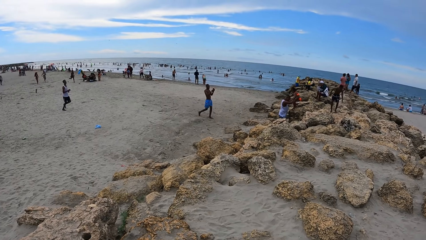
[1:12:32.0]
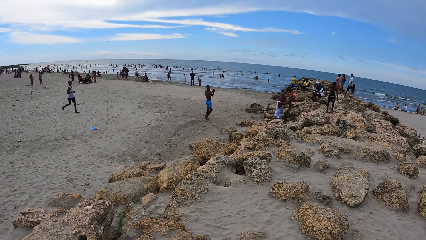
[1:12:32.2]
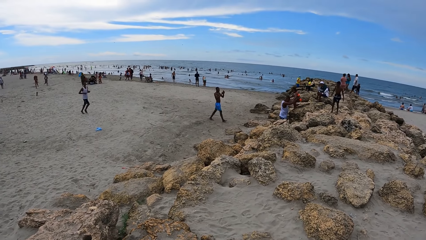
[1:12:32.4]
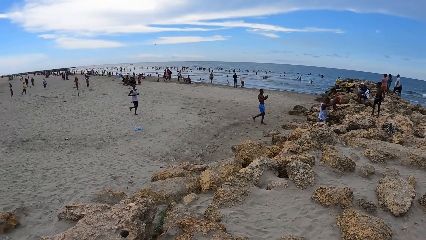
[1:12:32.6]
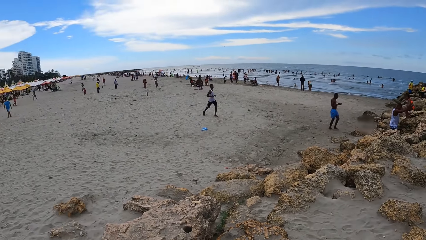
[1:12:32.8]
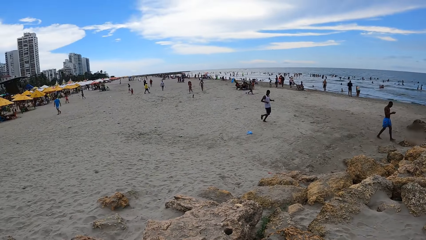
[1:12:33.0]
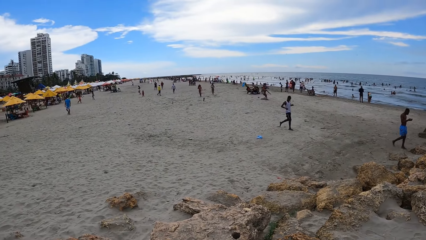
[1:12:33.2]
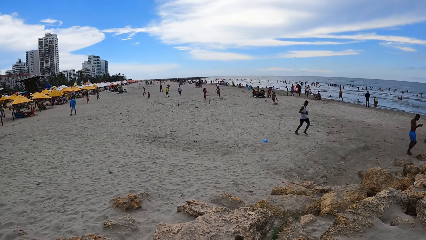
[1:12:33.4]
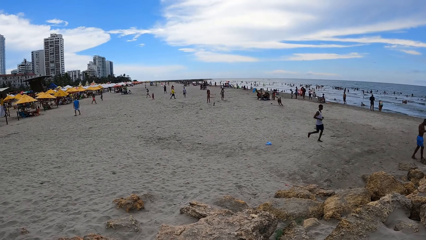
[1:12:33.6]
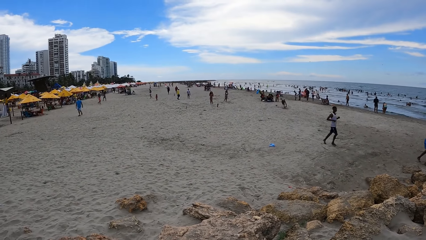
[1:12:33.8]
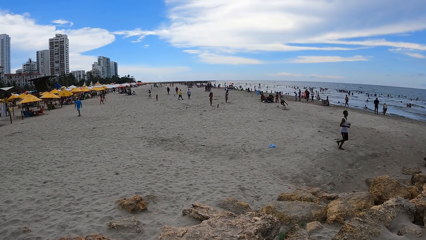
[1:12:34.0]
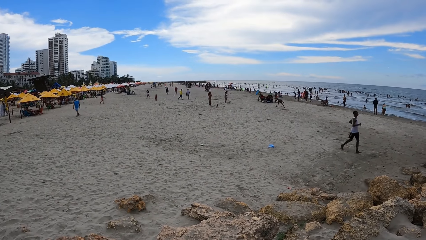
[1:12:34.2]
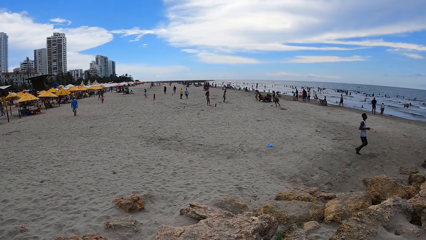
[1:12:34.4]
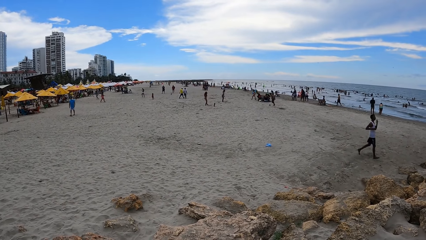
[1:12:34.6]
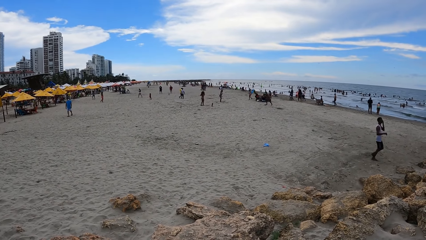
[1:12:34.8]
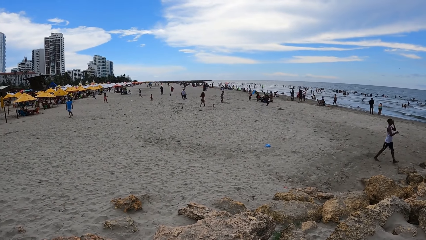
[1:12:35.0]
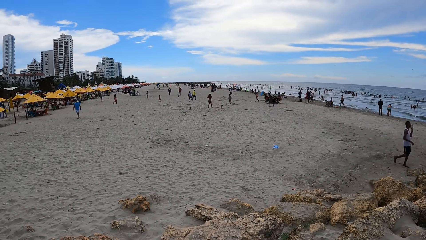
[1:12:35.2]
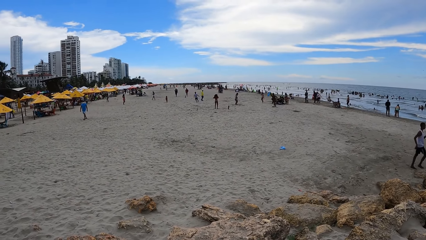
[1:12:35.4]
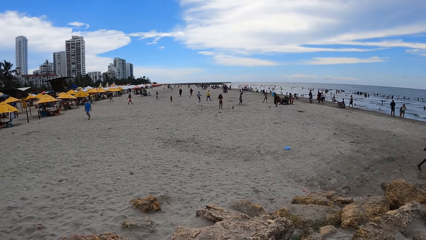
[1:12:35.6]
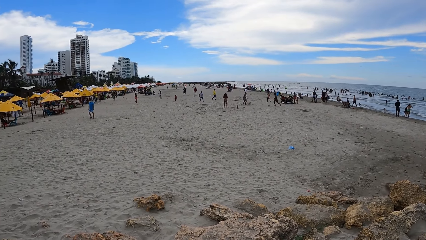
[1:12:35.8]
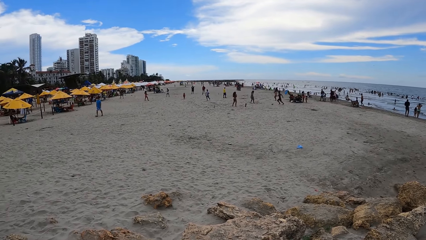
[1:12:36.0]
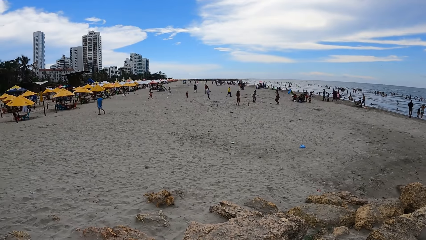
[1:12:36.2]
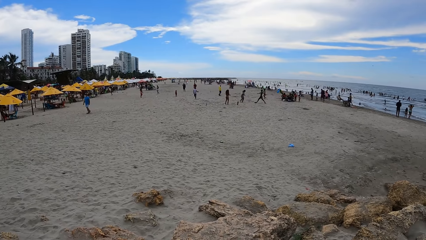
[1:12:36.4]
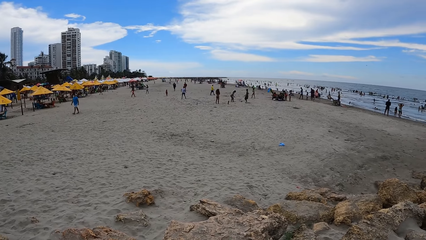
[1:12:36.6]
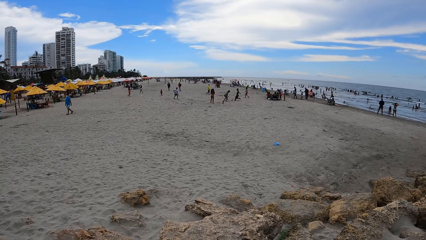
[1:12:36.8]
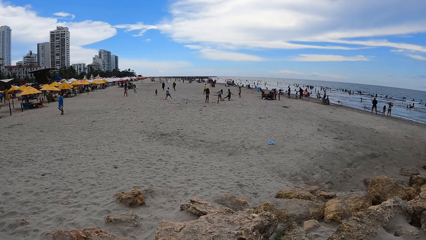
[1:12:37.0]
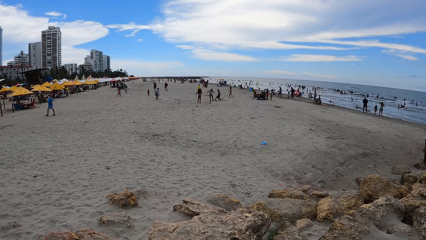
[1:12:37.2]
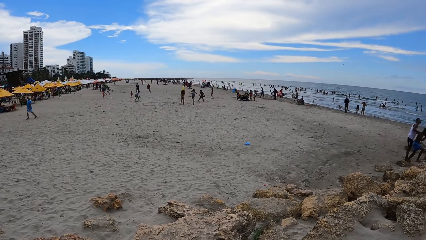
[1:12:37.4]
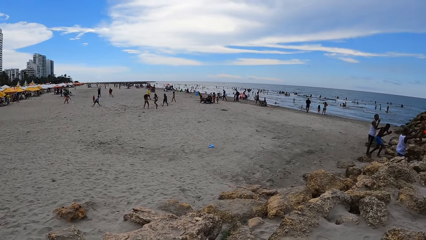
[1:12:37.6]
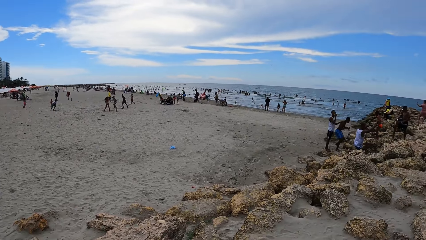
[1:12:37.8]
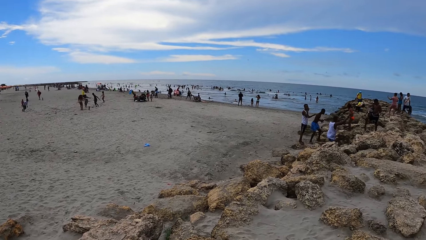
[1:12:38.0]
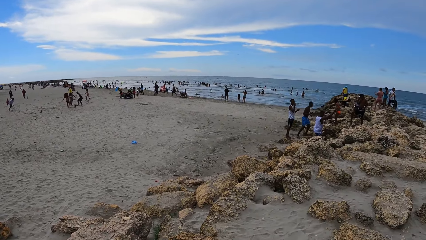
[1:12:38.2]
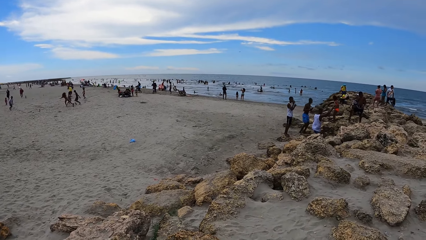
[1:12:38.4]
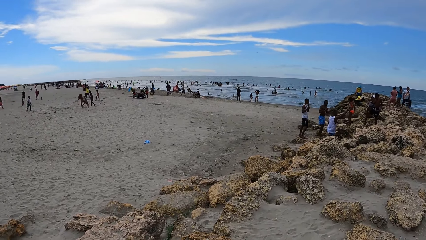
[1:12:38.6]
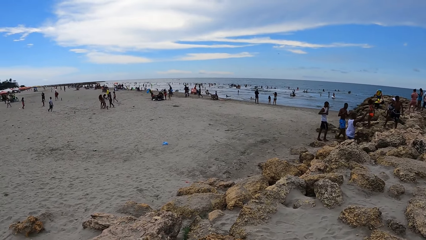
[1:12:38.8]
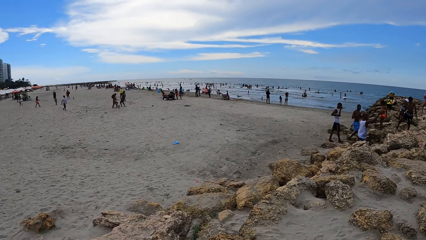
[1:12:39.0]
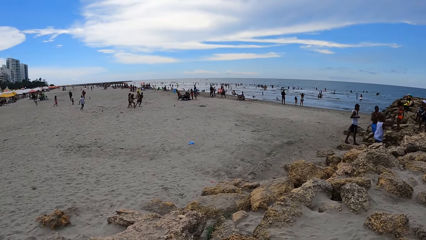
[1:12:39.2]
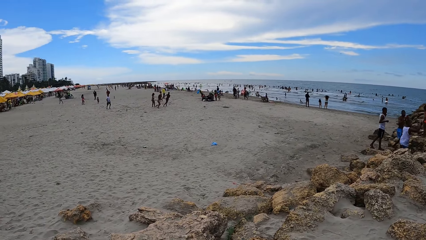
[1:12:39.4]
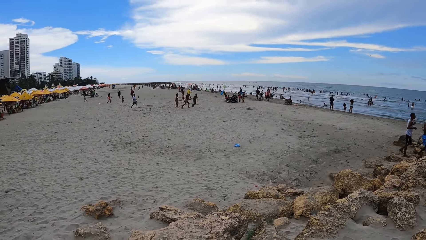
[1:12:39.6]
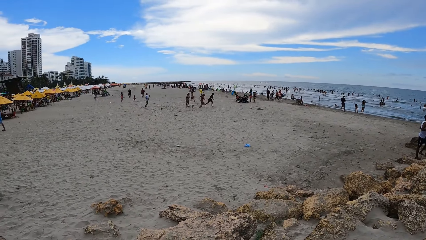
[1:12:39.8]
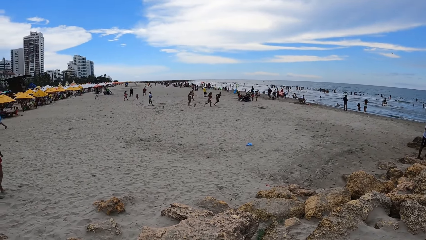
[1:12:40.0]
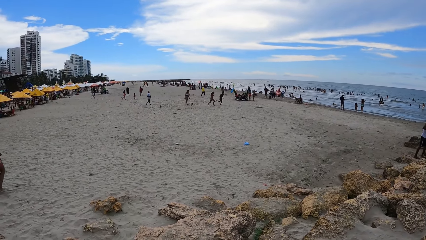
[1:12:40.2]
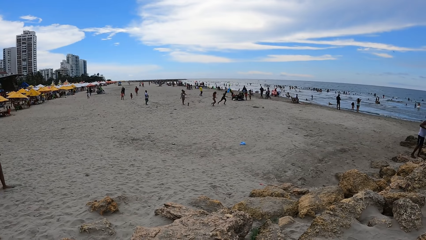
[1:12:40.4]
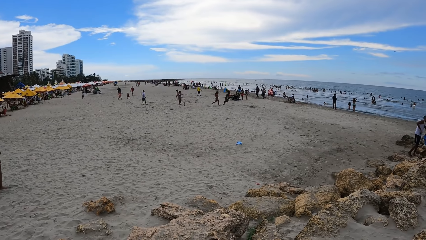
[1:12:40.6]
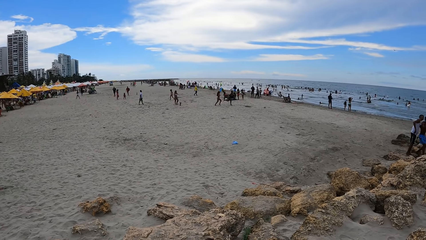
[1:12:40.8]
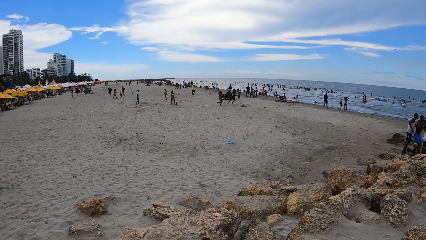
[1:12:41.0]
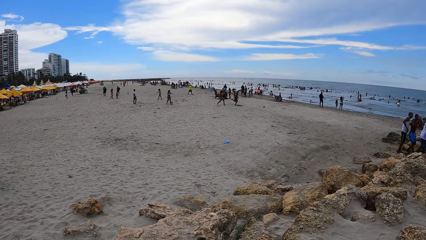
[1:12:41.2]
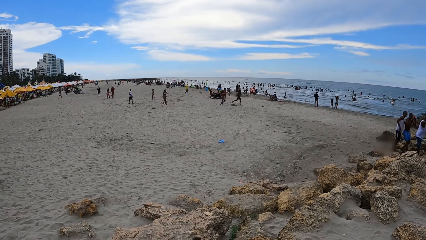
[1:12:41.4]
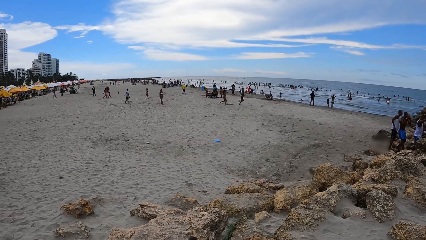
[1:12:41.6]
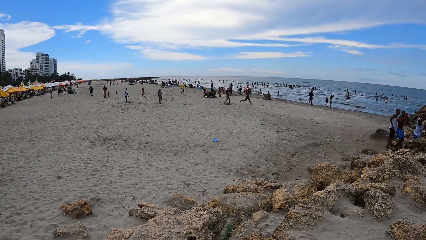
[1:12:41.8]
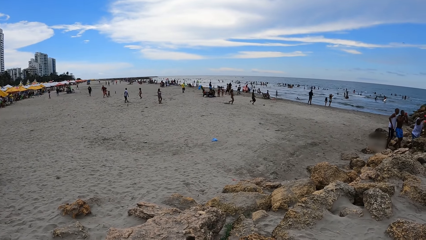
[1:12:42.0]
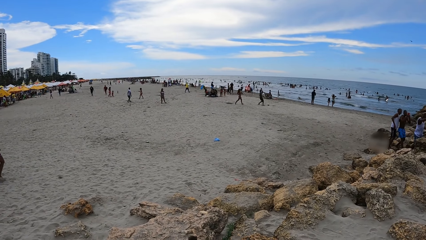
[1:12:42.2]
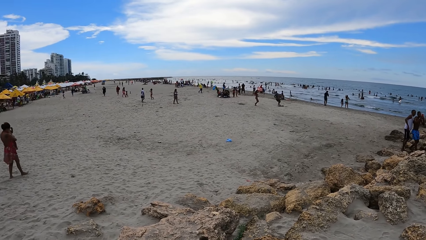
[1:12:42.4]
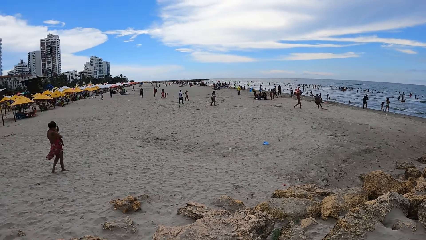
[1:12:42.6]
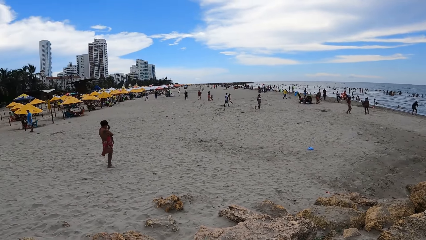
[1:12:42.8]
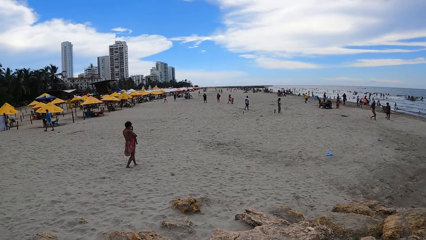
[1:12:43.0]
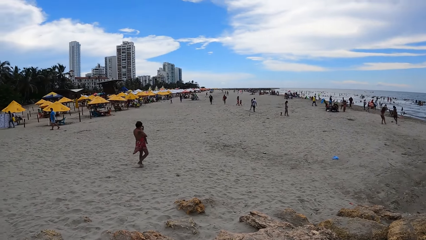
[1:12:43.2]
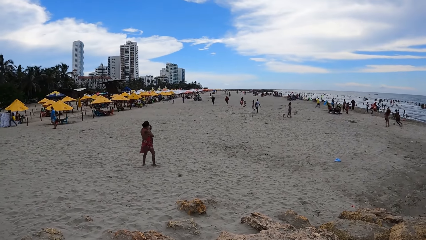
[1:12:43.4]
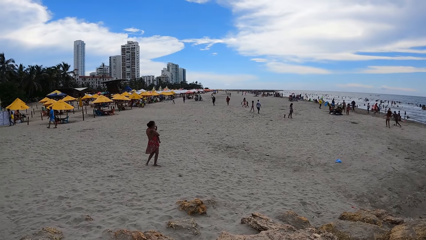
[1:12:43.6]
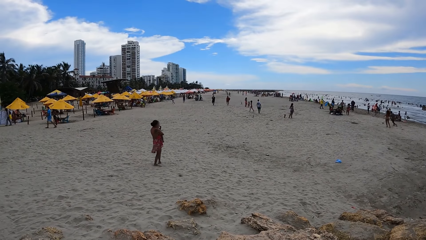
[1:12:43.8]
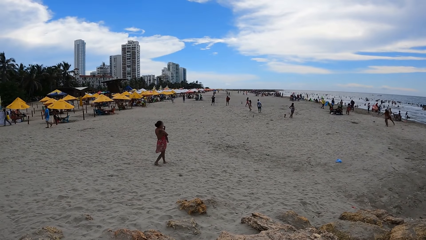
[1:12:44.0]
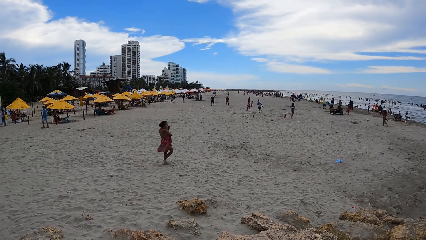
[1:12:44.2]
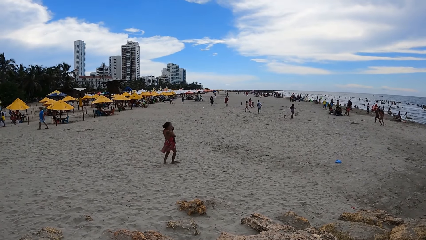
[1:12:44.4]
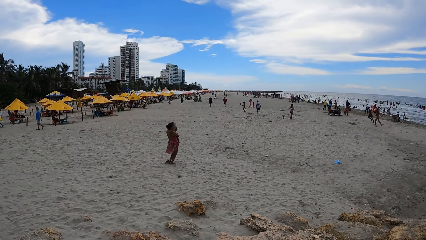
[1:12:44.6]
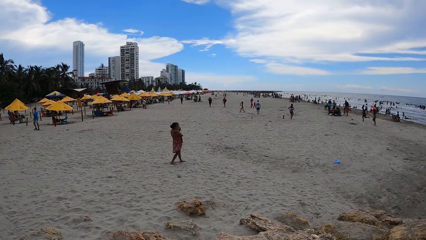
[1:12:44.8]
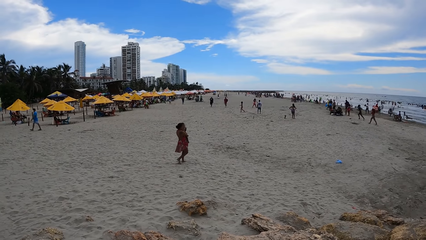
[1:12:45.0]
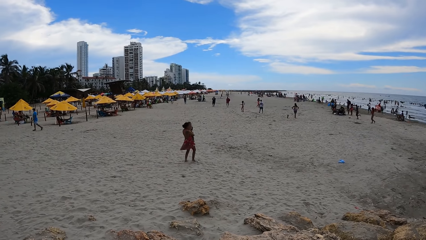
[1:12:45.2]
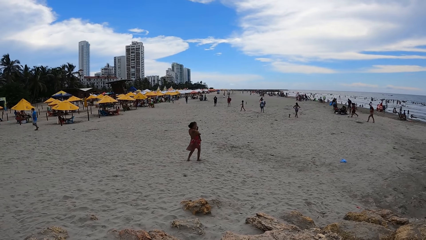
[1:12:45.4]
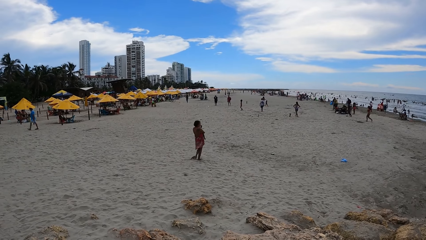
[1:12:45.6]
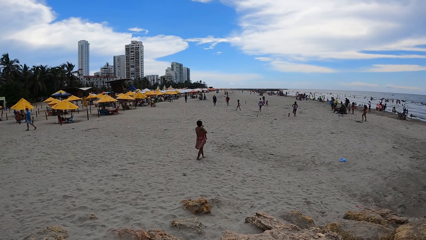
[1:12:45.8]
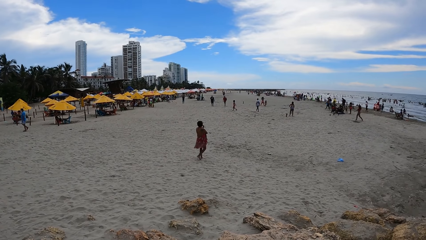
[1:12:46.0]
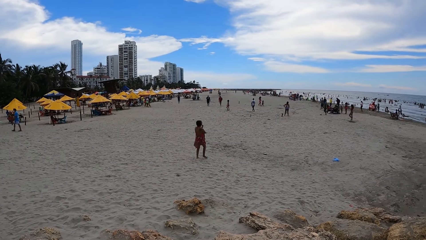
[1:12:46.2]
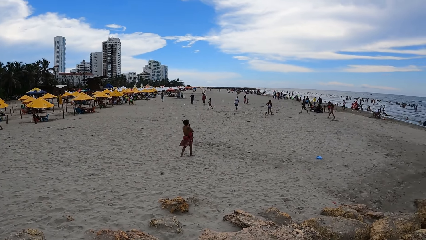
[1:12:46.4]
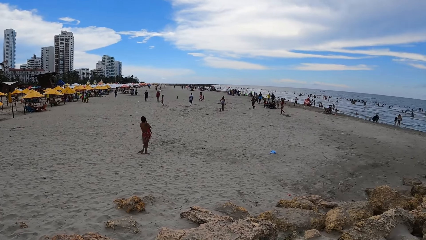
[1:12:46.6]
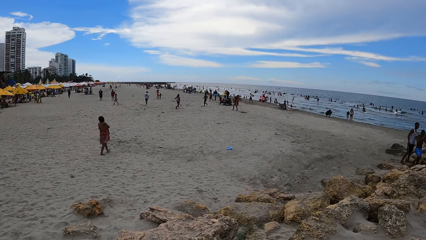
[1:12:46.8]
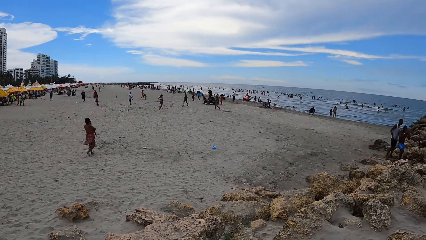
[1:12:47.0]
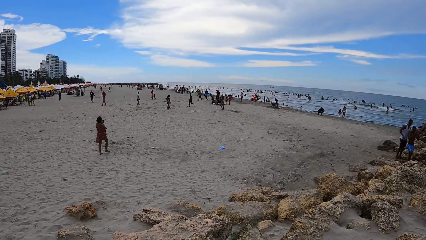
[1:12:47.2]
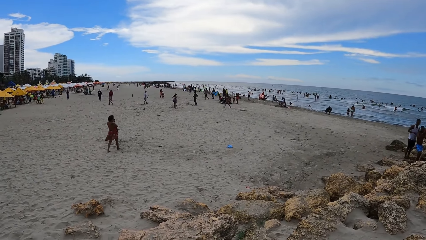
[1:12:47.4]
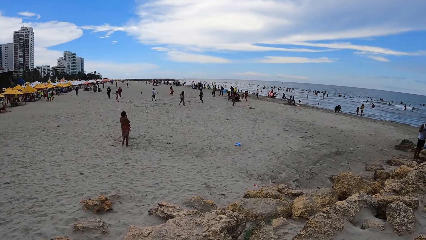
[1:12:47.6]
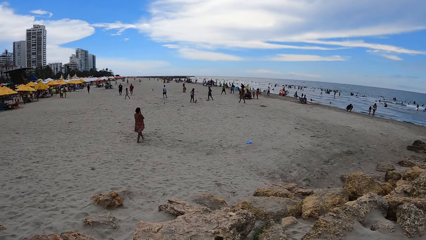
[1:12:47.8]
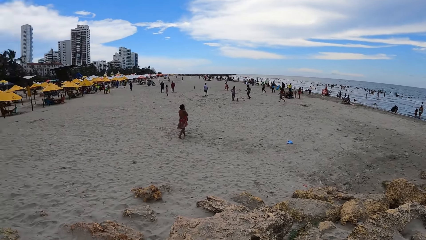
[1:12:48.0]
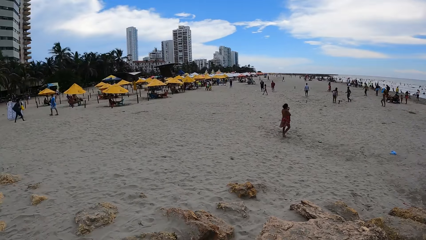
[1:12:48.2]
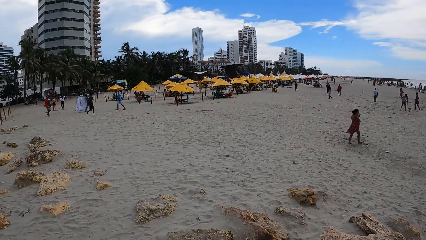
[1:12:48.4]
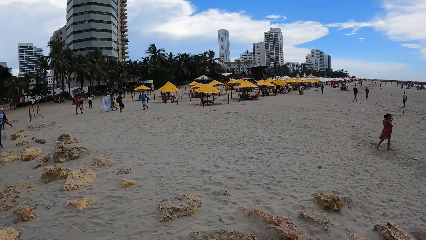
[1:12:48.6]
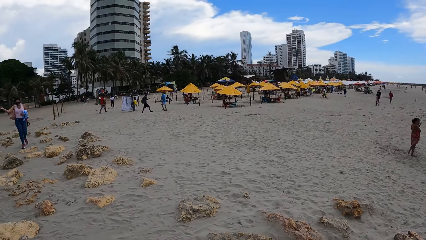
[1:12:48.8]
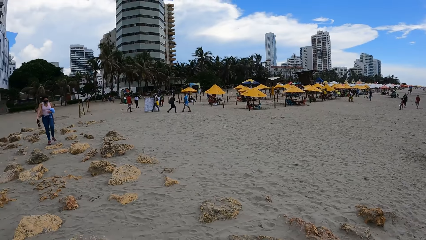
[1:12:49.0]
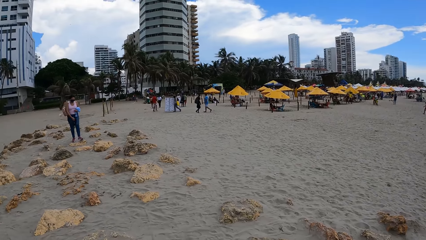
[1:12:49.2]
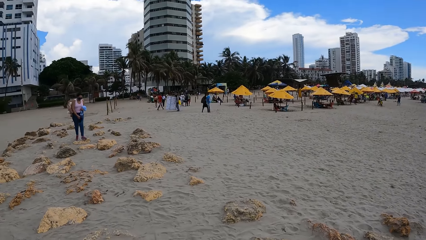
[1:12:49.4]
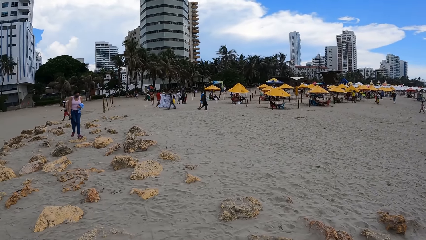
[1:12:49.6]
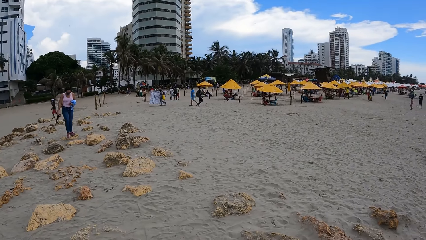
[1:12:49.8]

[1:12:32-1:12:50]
The camera wearer looks around. They look around repeatedly.
